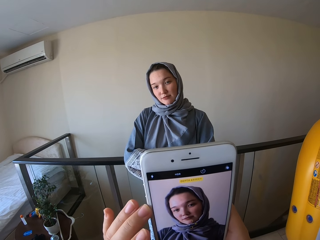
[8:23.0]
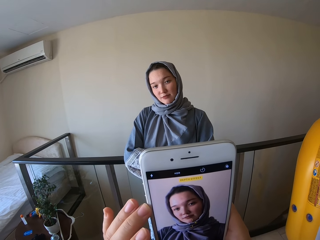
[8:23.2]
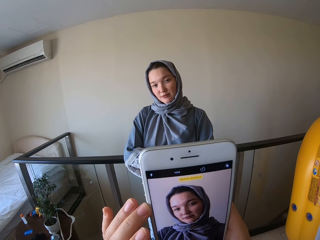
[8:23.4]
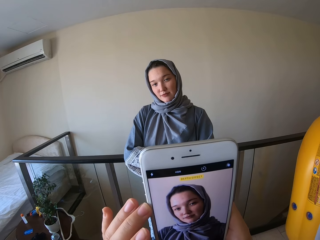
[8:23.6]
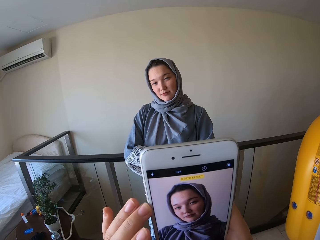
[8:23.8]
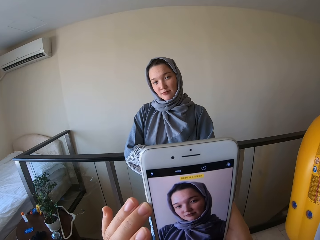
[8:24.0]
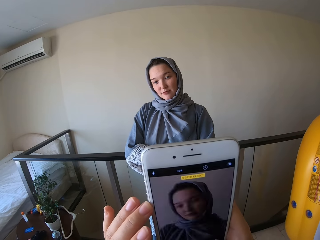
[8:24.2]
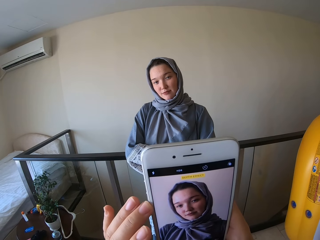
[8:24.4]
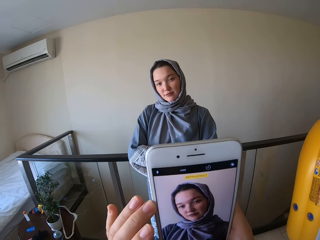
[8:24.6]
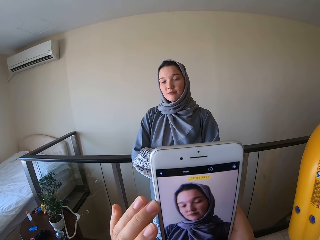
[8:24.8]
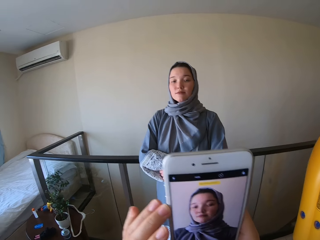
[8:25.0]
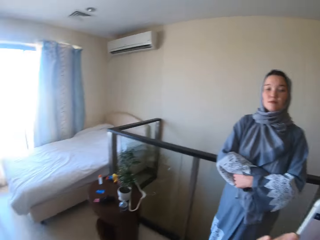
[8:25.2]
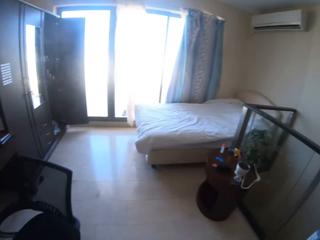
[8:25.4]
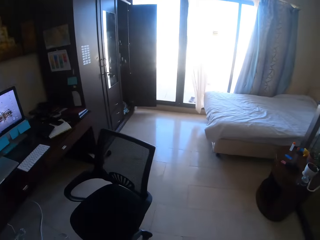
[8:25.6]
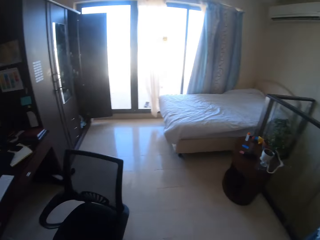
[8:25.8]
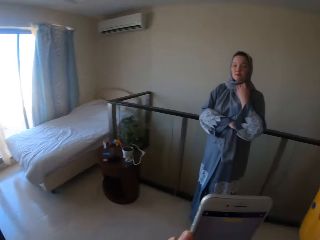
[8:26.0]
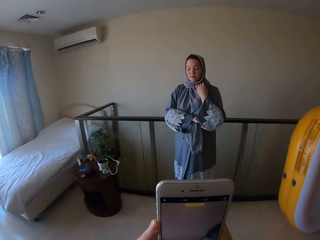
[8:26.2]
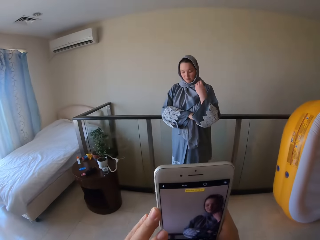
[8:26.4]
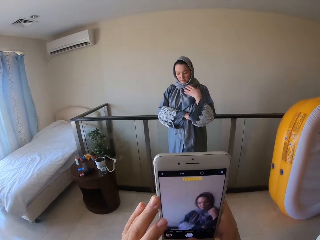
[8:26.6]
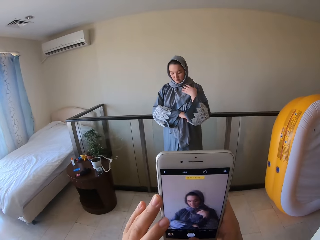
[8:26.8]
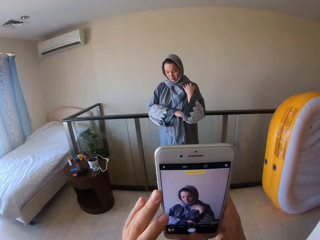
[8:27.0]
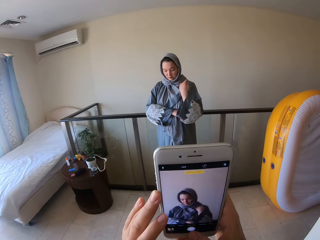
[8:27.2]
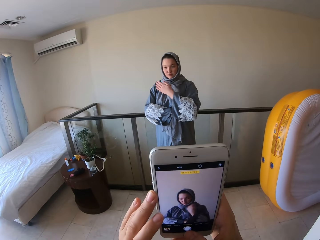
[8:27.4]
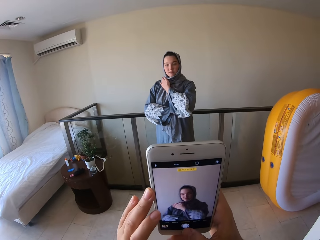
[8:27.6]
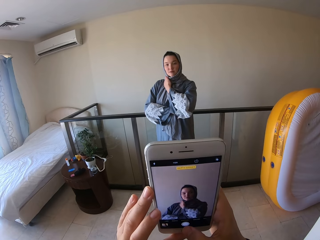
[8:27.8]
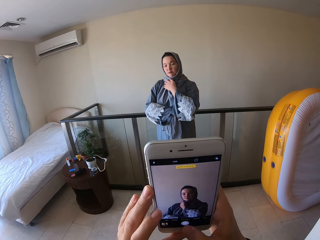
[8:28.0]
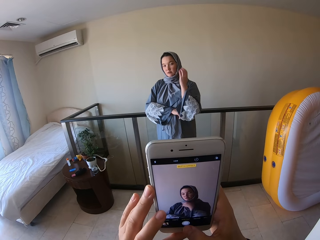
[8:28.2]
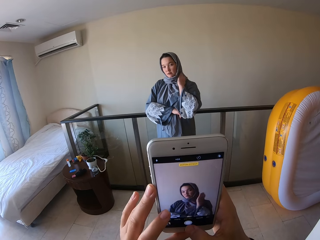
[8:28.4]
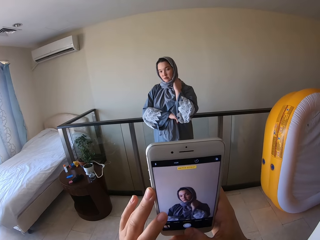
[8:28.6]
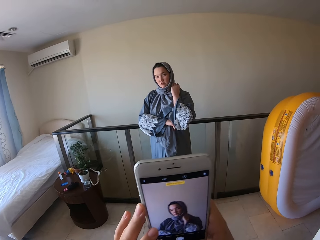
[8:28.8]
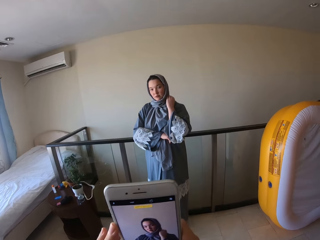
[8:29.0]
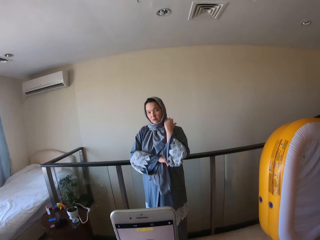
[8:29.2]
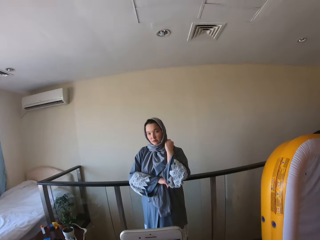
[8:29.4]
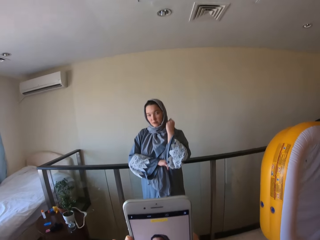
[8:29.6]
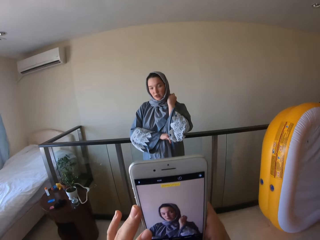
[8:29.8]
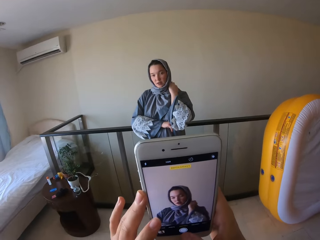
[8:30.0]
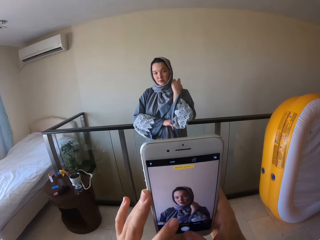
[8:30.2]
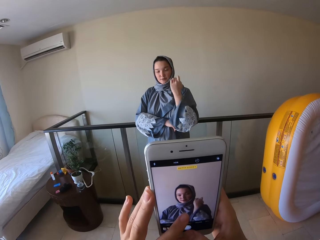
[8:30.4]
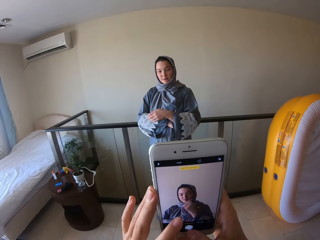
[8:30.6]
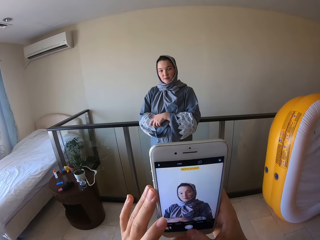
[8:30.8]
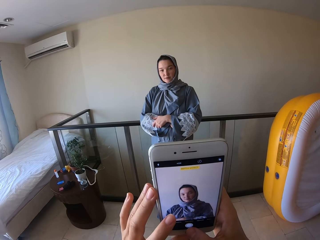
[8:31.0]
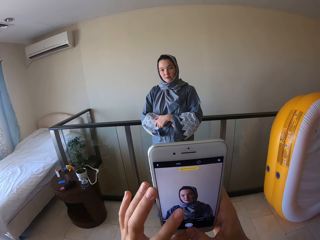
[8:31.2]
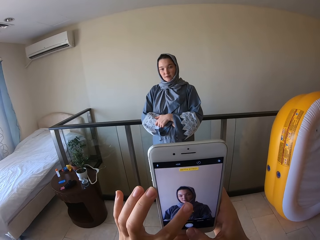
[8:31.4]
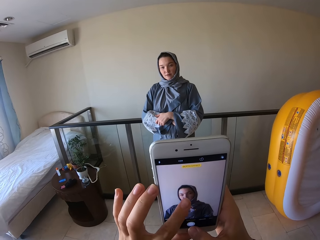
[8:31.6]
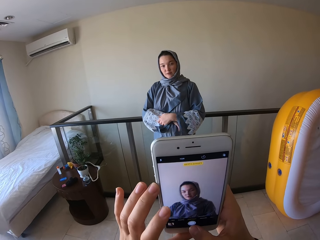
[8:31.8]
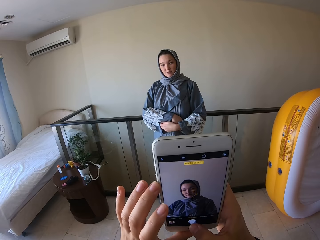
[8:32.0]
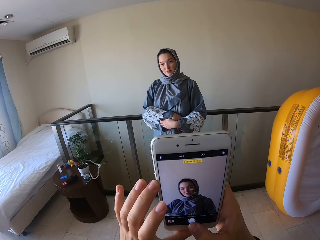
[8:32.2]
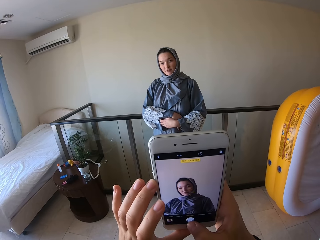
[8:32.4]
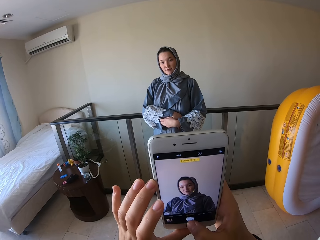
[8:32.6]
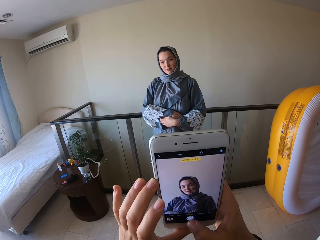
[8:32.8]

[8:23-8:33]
The camera wearer takes a photo of the person. The person makes herself.

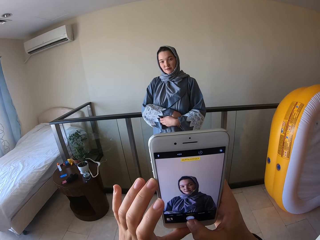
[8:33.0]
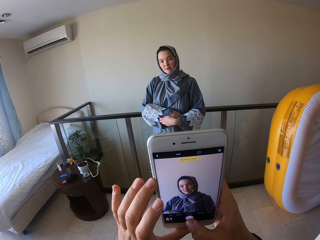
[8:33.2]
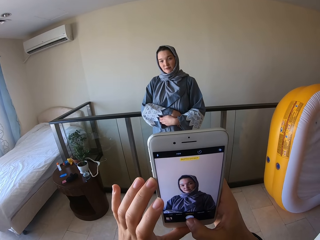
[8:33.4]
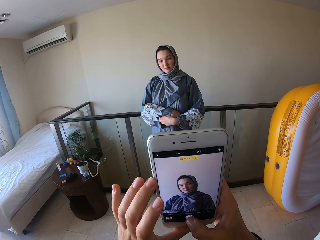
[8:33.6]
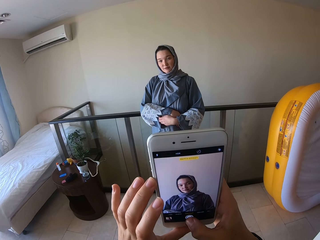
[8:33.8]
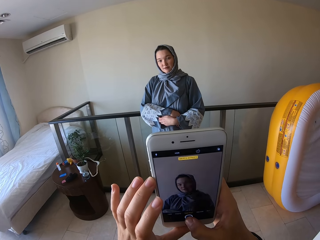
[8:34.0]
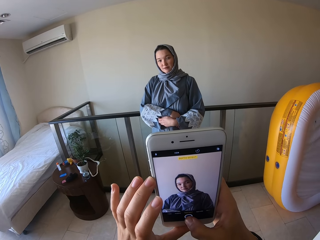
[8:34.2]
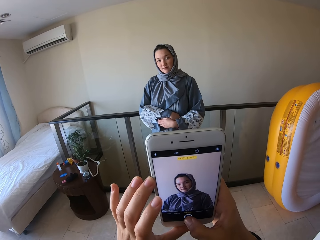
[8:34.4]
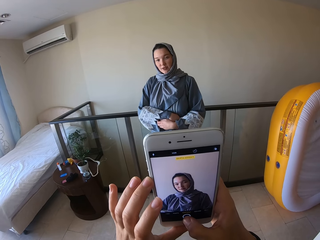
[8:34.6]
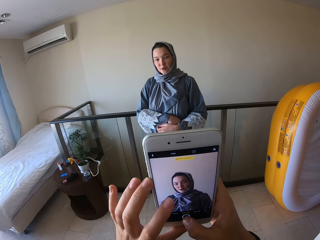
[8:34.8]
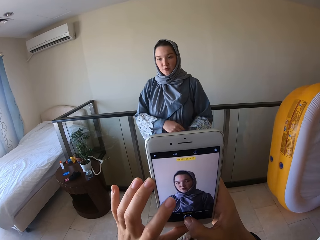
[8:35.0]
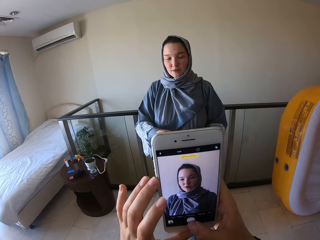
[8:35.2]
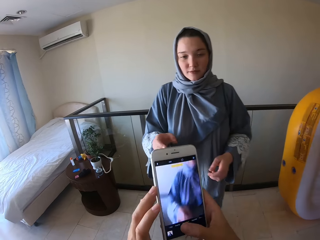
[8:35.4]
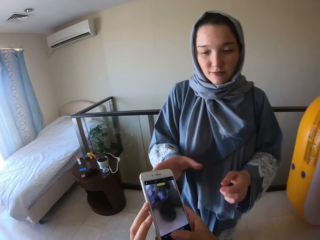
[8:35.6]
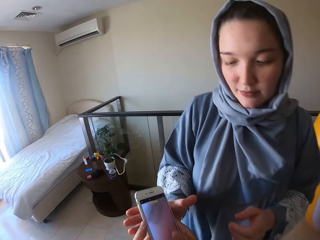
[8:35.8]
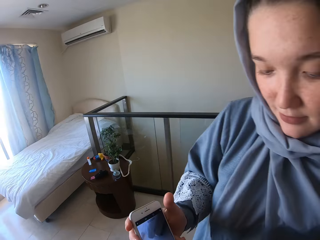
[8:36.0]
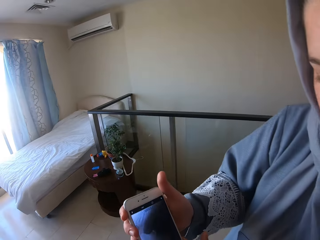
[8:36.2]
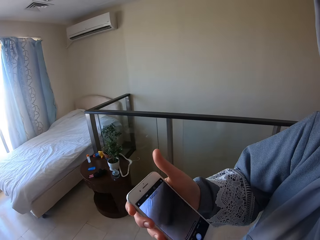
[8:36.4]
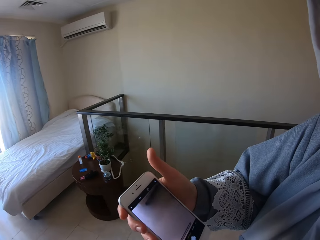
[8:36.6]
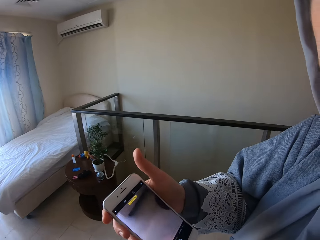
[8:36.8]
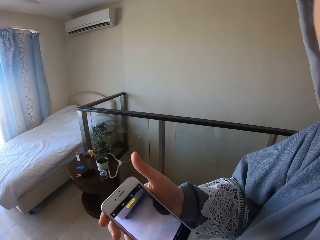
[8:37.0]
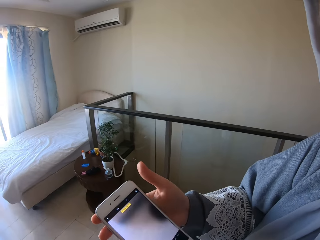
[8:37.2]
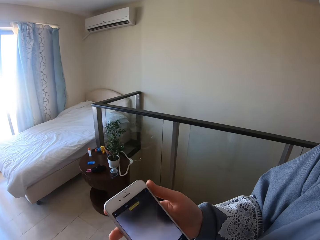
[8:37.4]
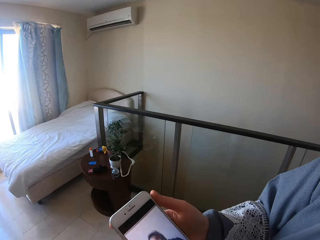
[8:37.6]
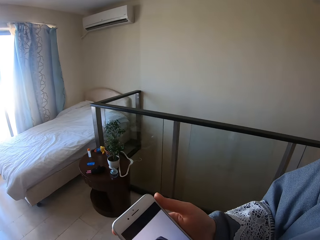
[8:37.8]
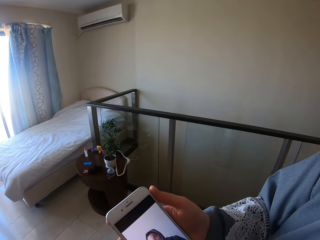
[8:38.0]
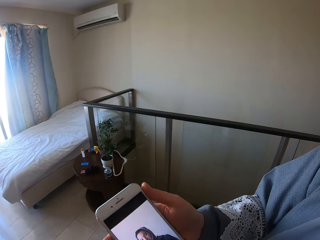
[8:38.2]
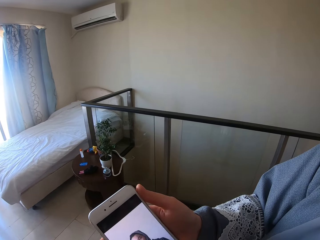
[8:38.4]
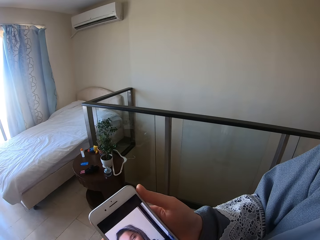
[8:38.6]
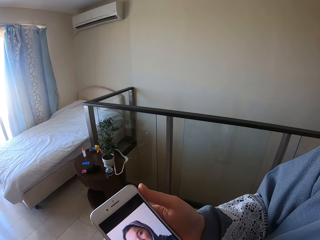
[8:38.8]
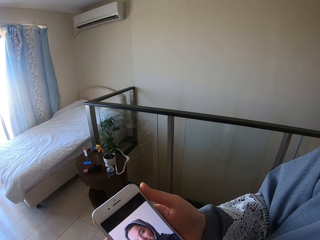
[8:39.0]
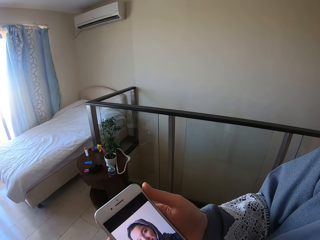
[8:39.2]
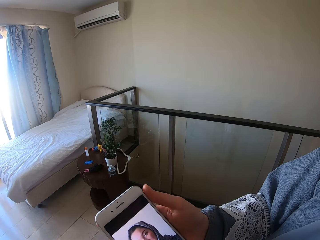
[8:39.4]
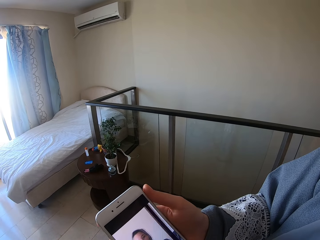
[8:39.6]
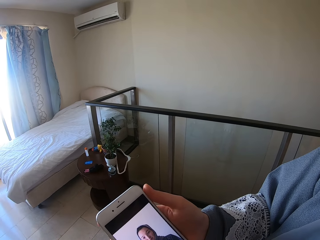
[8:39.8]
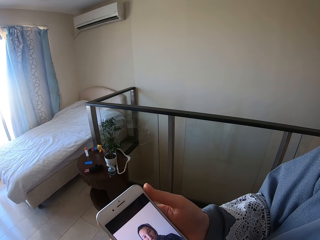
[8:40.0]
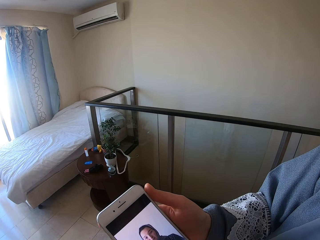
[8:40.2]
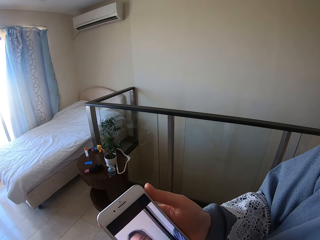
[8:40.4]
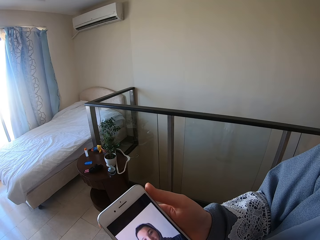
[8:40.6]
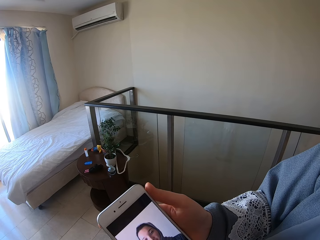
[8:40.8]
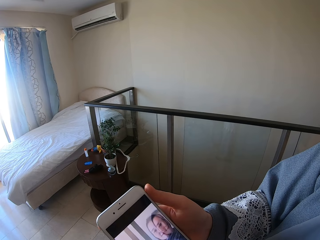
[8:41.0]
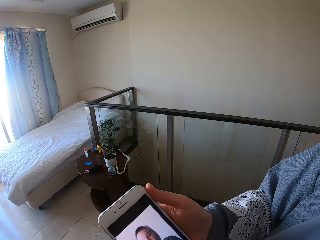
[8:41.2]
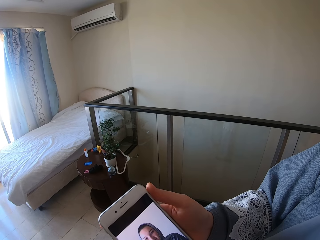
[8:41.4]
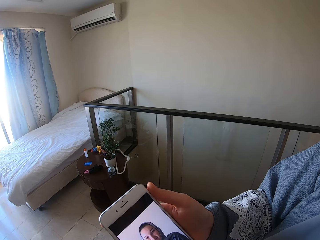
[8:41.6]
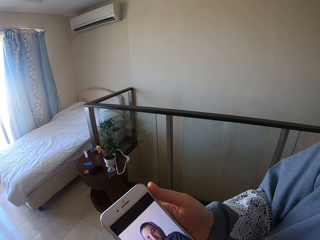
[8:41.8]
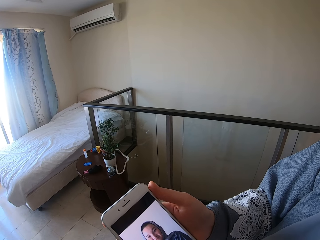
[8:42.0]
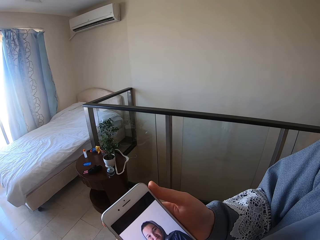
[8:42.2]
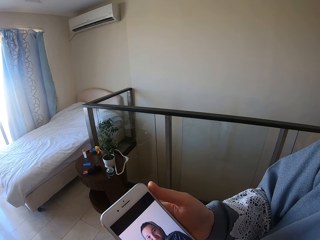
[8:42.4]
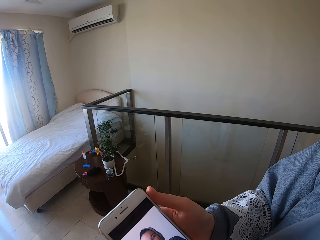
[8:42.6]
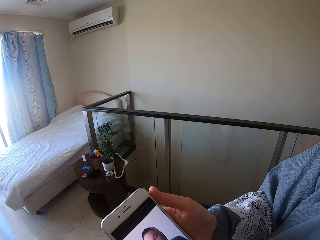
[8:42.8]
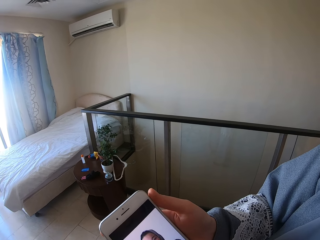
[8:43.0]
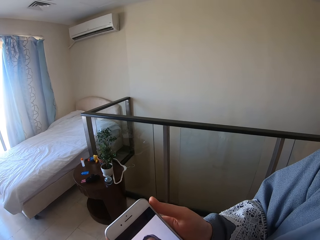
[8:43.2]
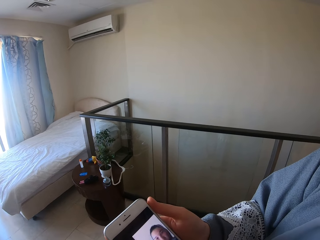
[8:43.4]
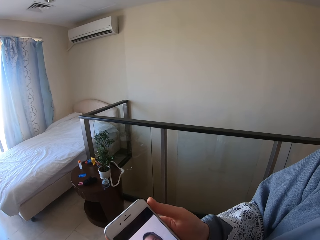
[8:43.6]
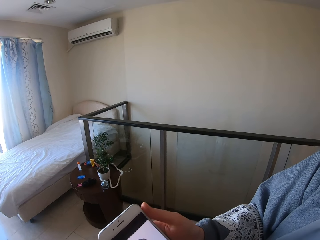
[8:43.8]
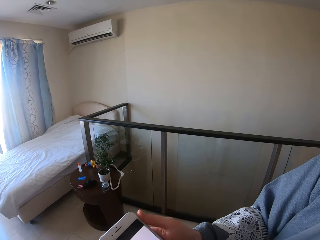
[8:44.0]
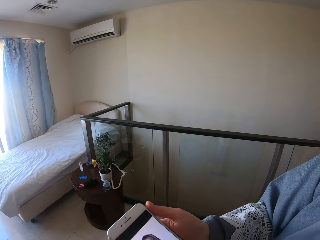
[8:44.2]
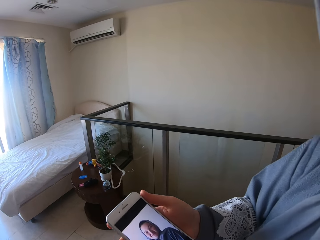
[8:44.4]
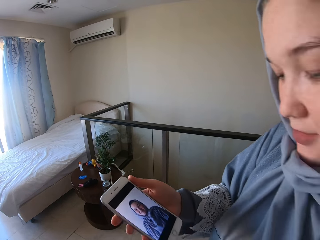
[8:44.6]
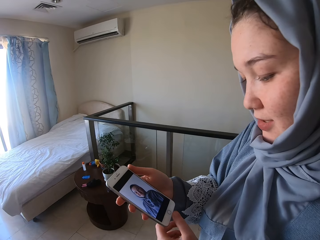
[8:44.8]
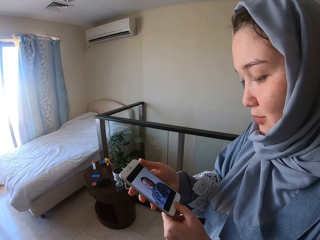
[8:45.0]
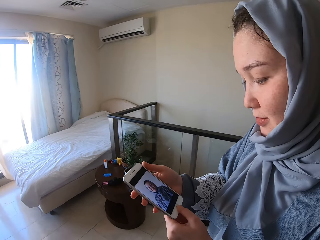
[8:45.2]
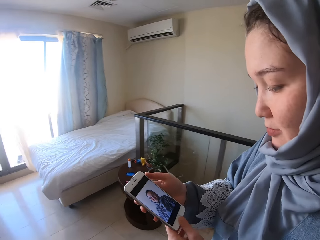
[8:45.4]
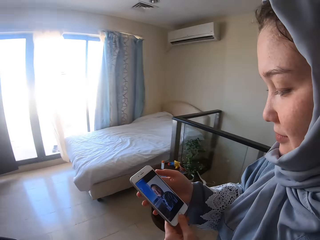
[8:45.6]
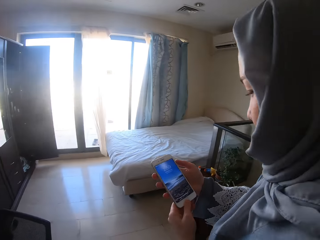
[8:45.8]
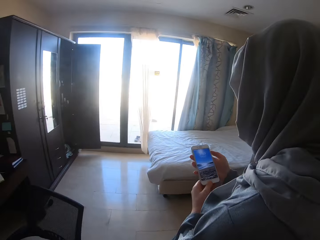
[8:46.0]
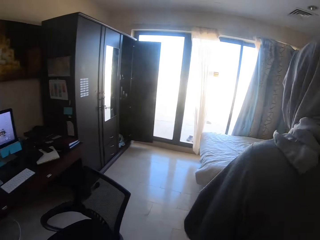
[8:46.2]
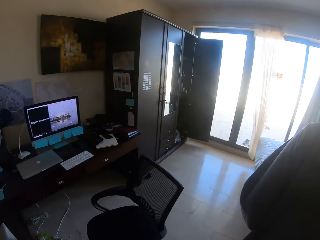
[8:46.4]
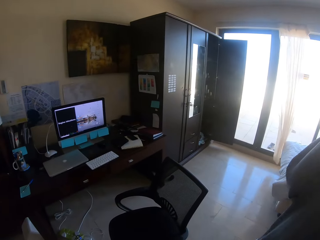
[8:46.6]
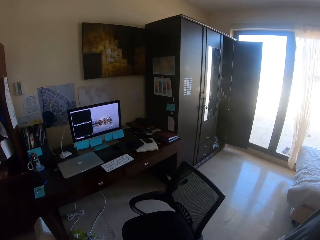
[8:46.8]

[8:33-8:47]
The person looks at the pictures. The person takes the phone from the camera wearer.
